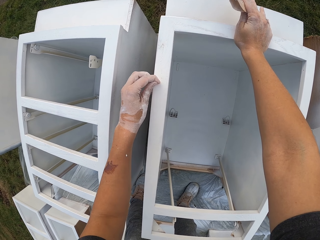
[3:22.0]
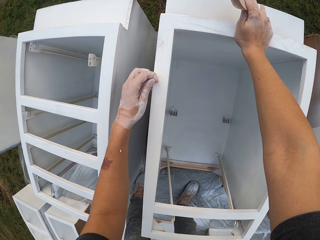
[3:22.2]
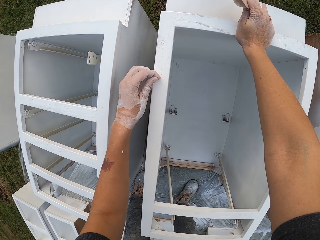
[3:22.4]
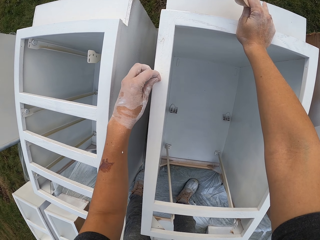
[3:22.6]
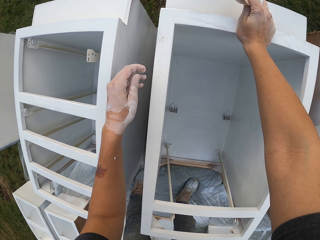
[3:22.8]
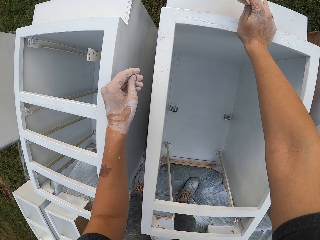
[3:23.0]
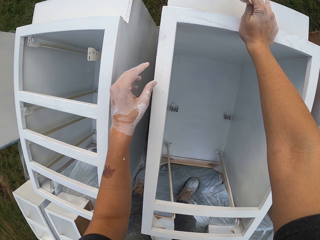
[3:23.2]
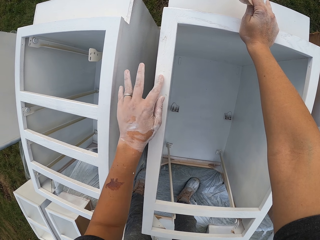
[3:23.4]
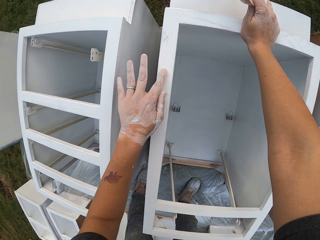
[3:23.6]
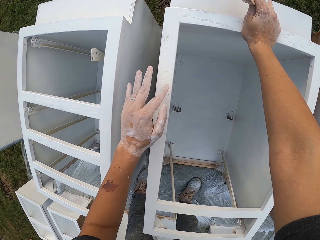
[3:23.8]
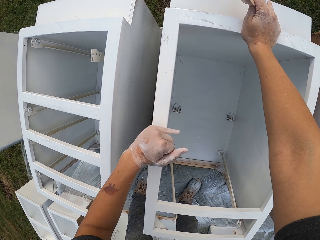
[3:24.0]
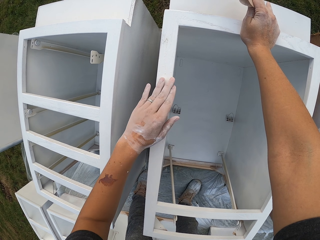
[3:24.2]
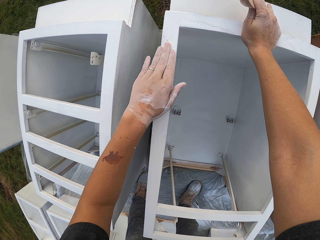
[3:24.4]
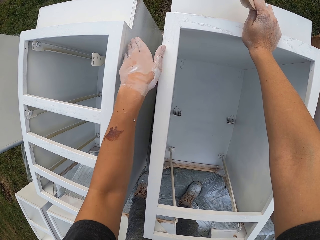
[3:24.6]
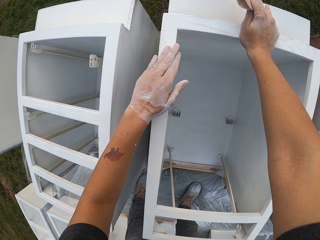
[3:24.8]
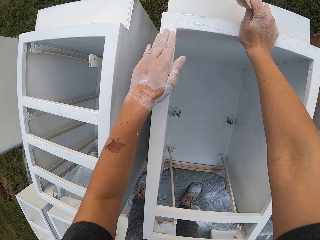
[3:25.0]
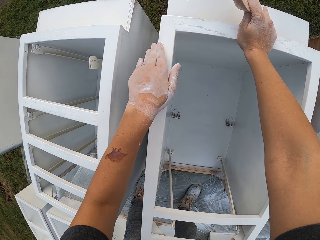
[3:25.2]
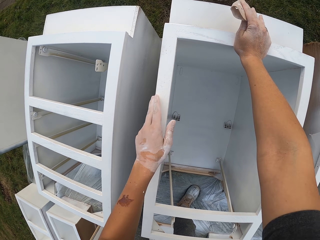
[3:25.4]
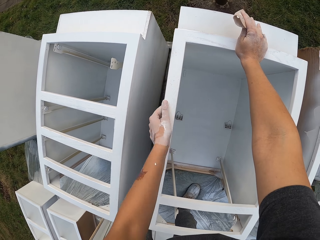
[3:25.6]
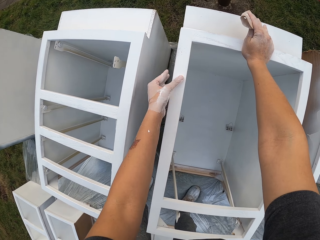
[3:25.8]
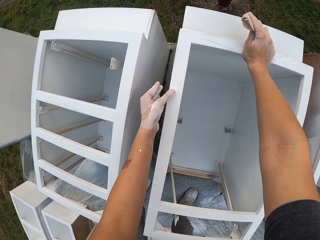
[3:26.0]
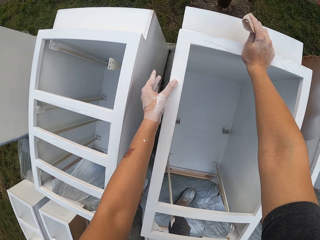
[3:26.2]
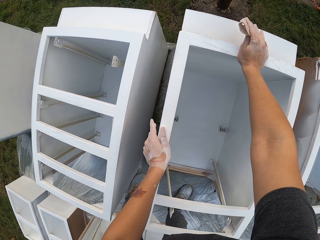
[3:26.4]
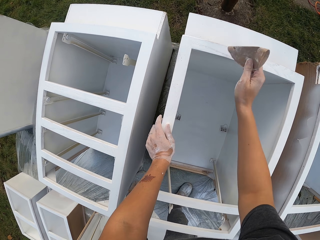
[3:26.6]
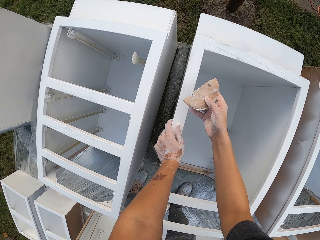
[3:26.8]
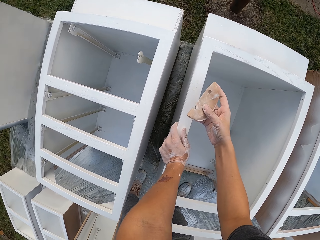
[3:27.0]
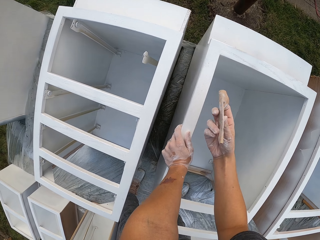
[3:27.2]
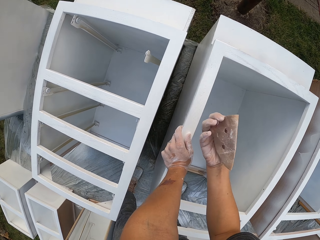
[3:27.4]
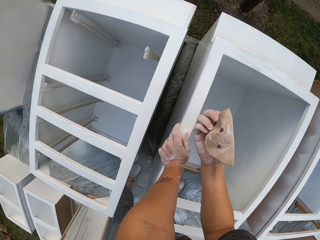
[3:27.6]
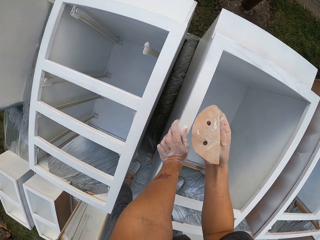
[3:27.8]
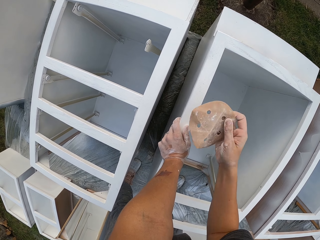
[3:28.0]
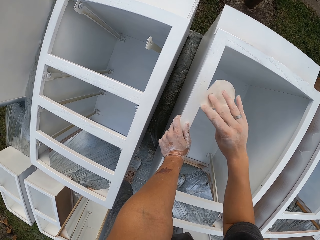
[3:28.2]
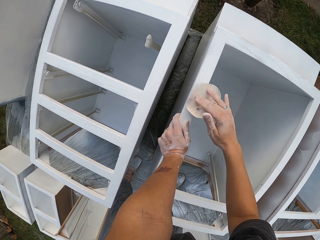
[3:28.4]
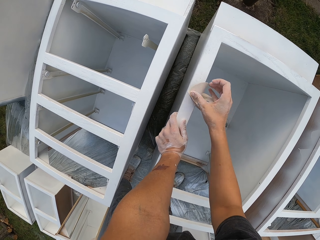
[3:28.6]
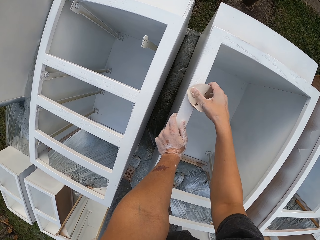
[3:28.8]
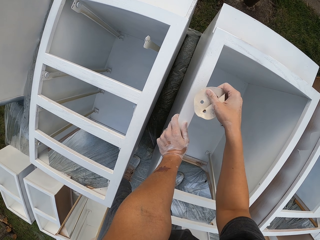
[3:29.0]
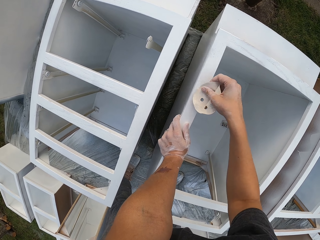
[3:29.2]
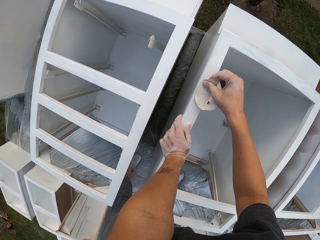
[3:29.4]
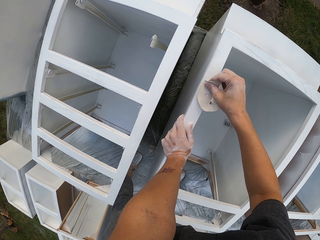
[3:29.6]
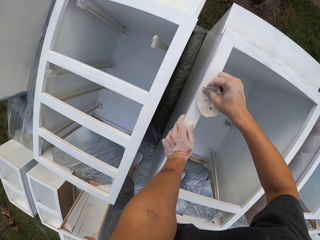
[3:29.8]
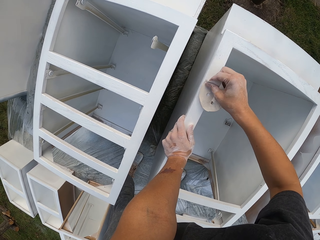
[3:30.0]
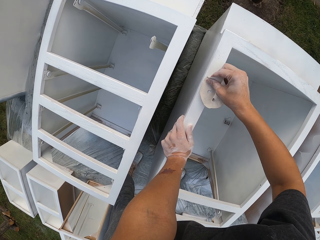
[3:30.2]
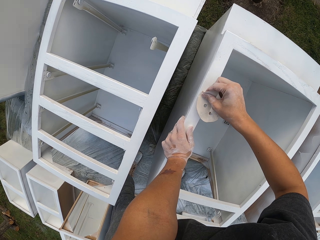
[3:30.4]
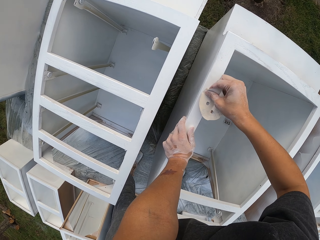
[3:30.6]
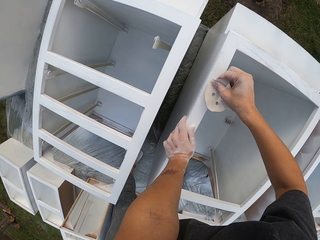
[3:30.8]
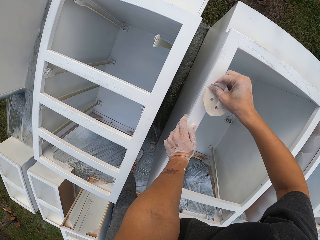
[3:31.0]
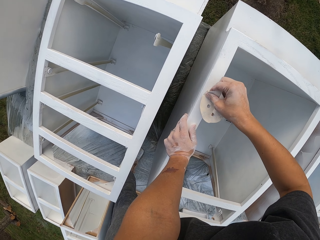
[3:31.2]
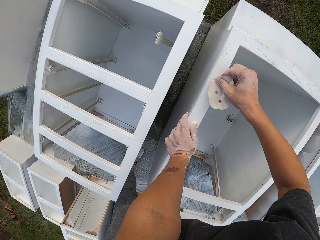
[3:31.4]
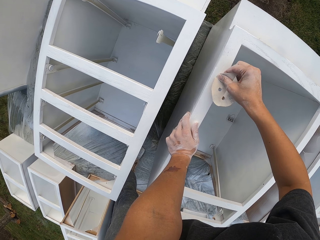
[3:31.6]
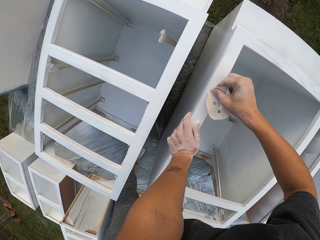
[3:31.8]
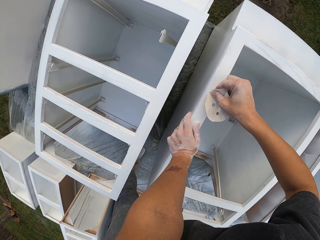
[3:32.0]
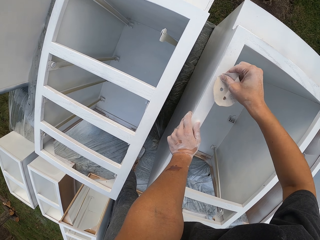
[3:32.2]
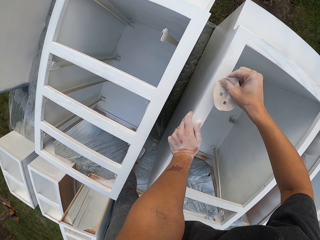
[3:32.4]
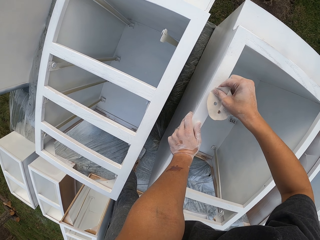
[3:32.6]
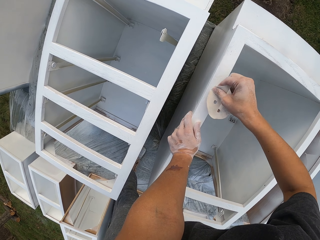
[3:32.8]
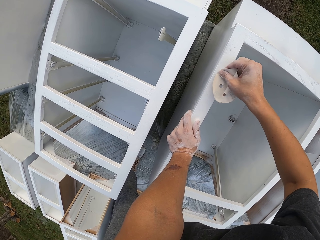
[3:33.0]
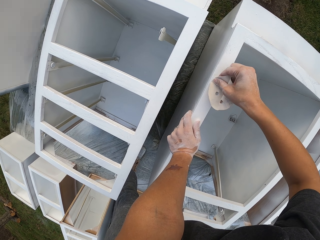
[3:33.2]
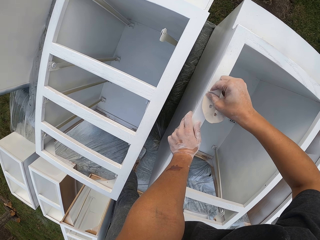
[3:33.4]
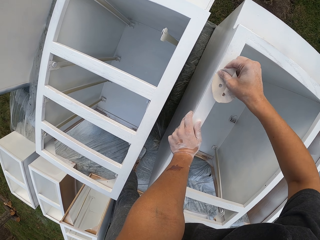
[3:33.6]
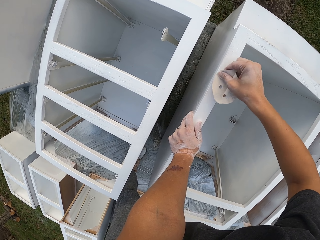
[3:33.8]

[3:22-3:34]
The camera wearer lifts sandpaper. They look at the sandpaper. They smoothen the structure with the sandpaper.

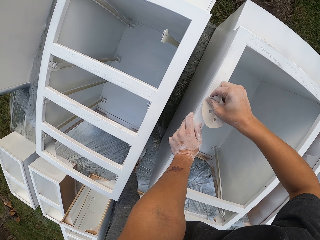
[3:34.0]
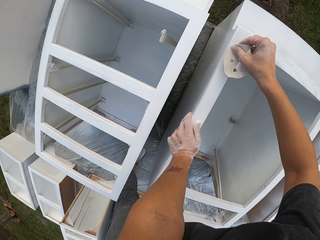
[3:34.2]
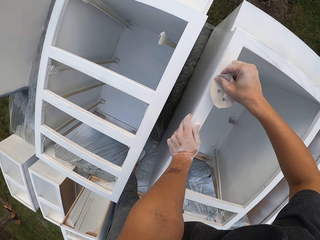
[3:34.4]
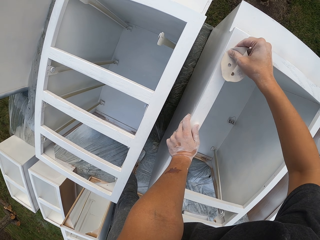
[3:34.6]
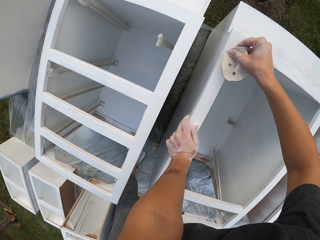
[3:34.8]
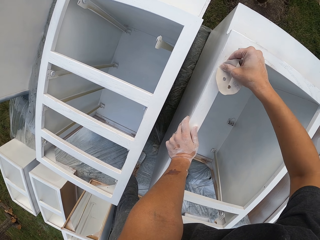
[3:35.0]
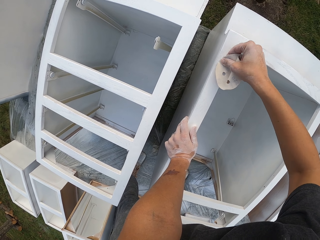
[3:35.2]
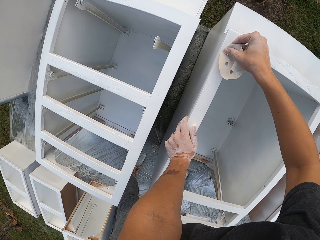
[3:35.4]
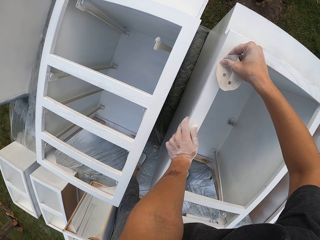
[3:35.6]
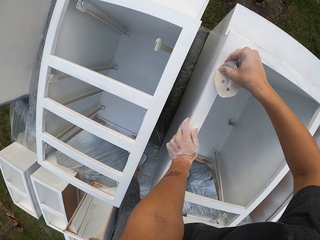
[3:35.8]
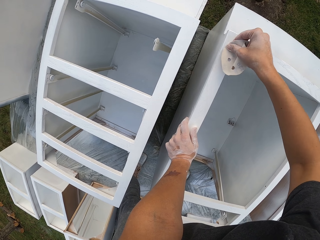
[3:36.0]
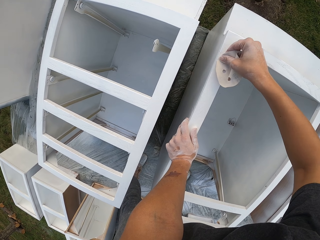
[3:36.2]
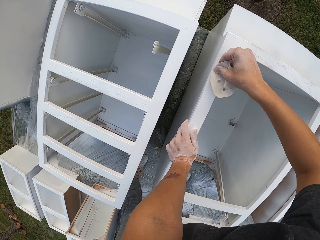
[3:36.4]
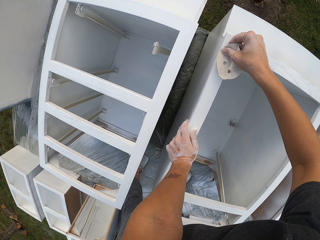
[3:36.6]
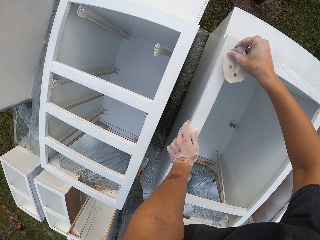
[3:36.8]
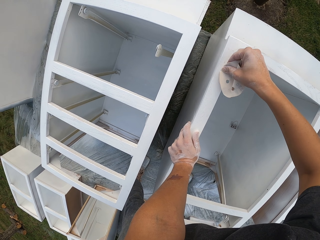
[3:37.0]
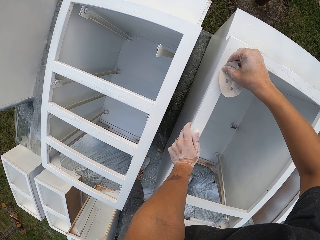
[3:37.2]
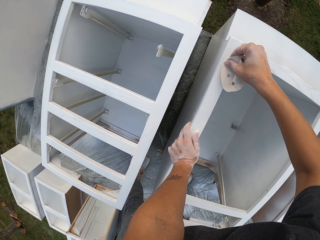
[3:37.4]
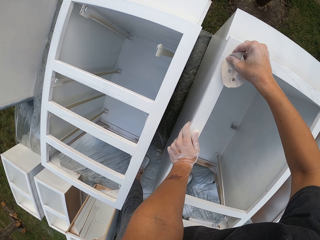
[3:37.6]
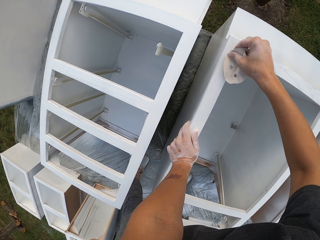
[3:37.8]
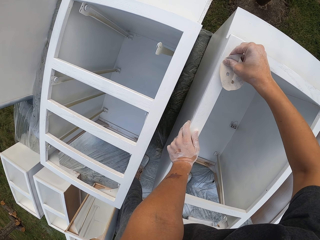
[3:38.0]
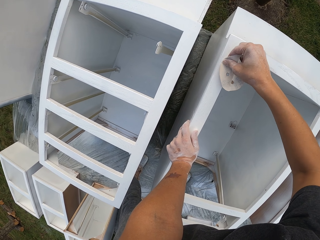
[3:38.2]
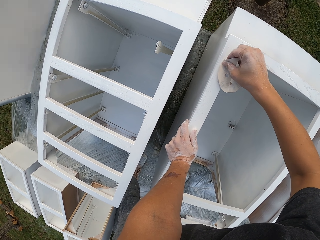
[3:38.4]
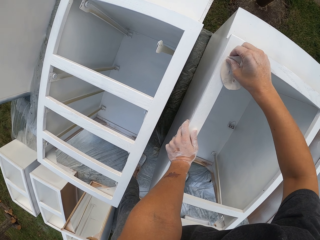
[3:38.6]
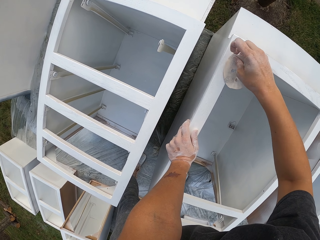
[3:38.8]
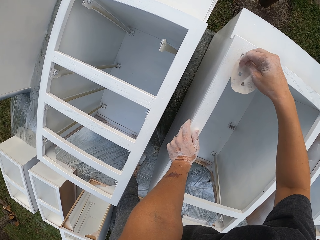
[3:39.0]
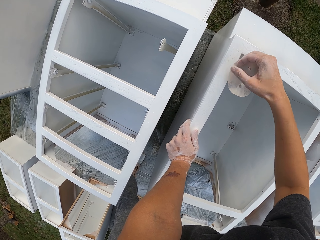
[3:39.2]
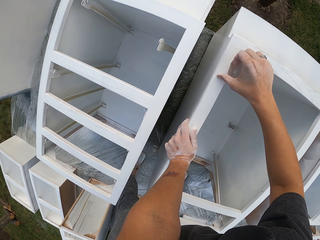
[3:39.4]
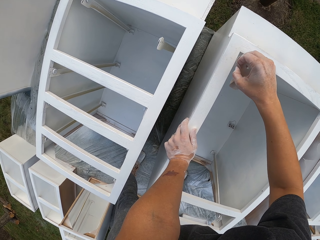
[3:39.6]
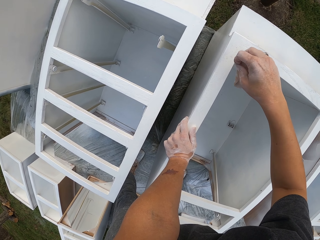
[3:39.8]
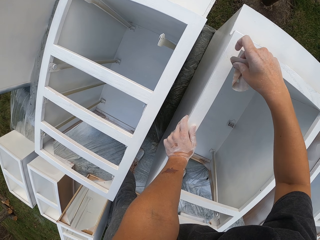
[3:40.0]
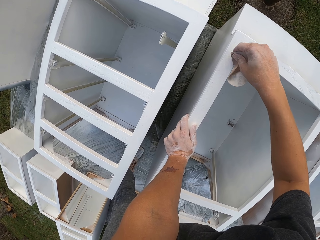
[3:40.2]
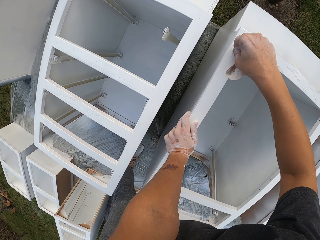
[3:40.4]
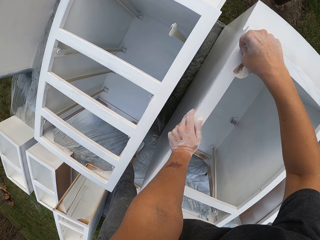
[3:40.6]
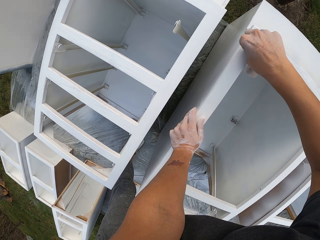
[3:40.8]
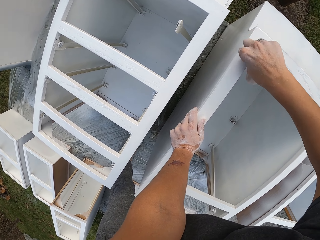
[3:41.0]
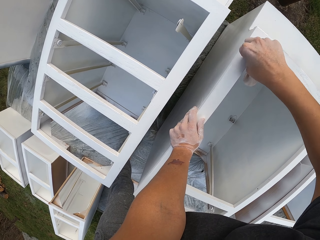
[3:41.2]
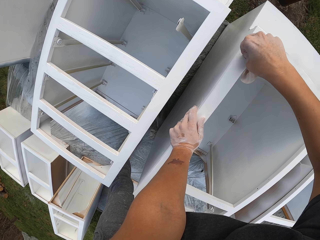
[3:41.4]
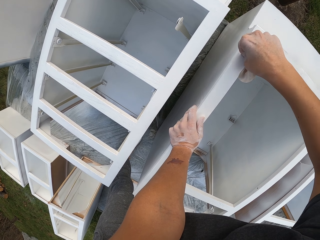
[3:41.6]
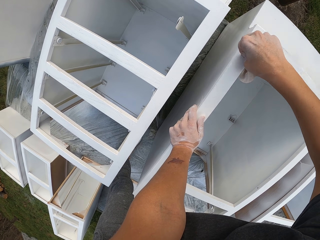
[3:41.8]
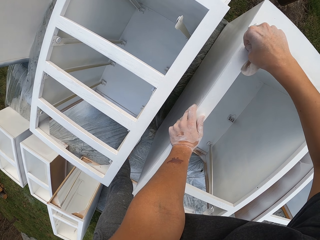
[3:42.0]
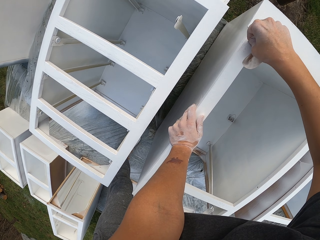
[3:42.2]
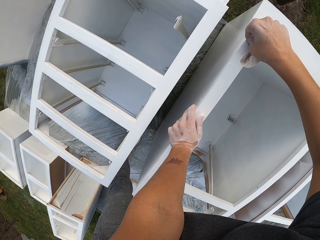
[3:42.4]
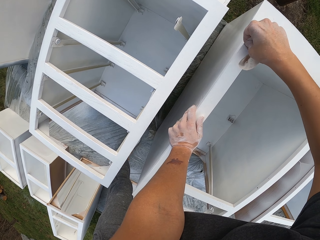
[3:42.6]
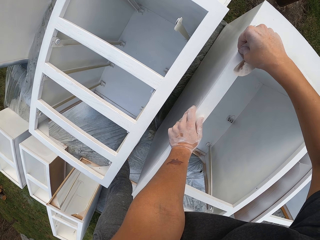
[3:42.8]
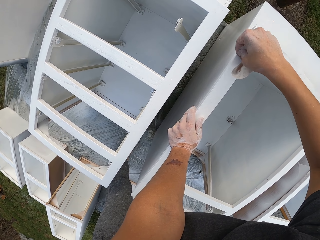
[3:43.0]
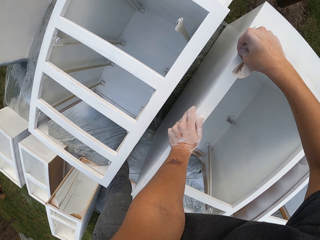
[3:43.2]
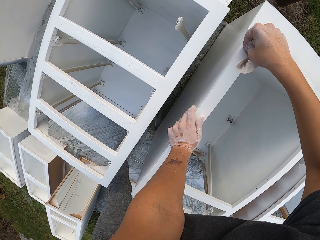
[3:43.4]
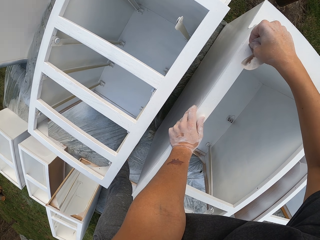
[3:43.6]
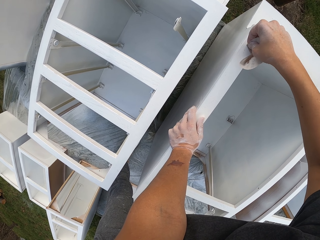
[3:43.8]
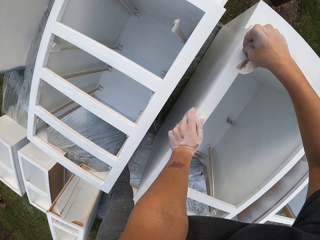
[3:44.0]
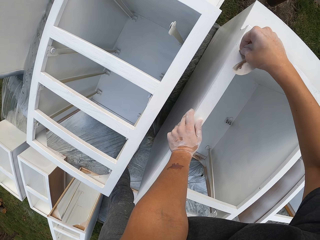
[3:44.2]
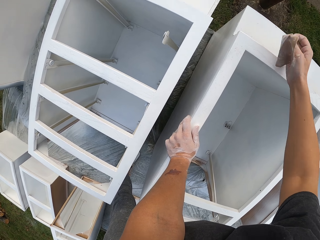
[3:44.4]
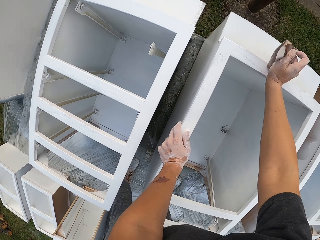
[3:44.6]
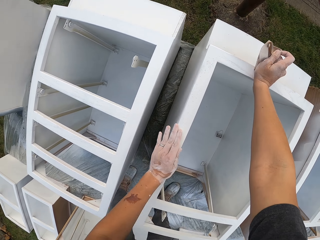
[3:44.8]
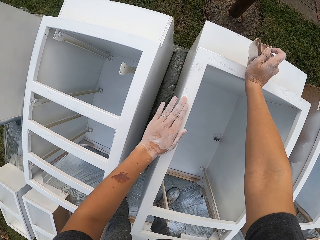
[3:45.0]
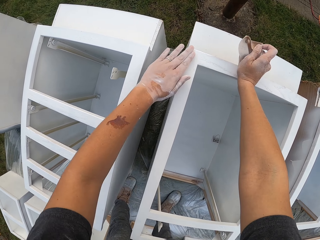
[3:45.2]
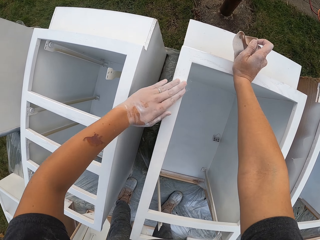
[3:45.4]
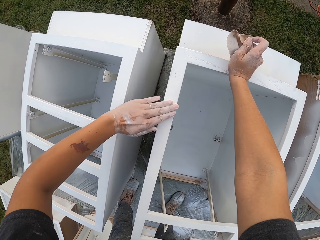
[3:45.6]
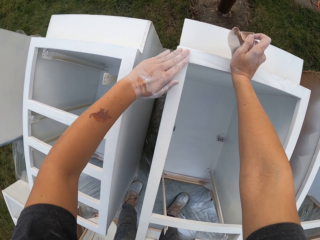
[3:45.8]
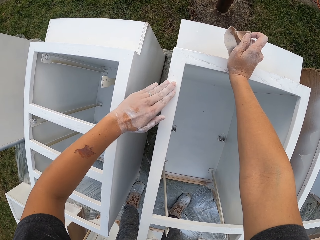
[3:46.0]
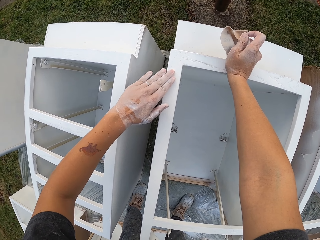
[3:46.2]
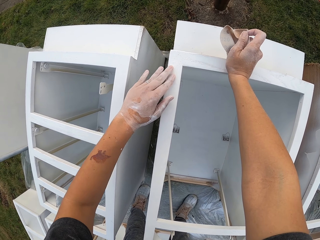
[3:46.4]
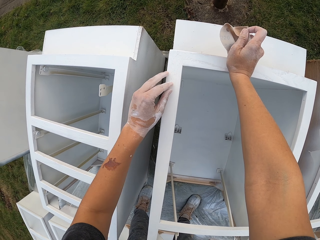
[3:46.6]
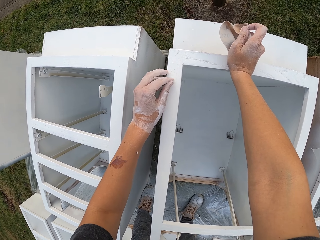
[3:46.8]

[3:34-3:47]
The camera wearer looks at the structure. They wipe the drawers and touch the structure with the left hand.
